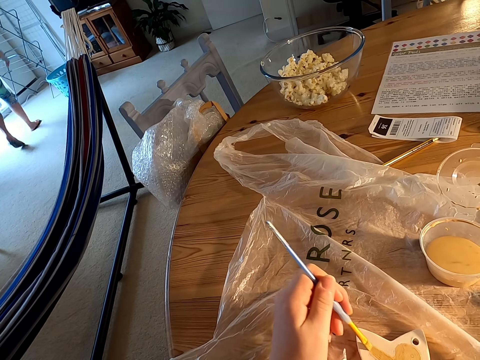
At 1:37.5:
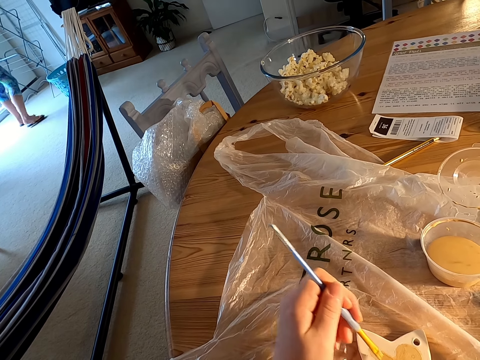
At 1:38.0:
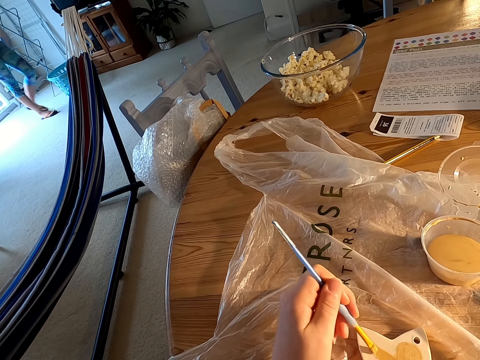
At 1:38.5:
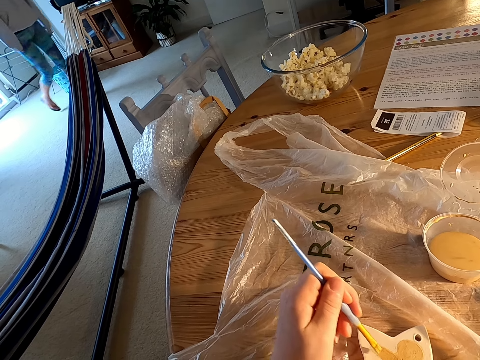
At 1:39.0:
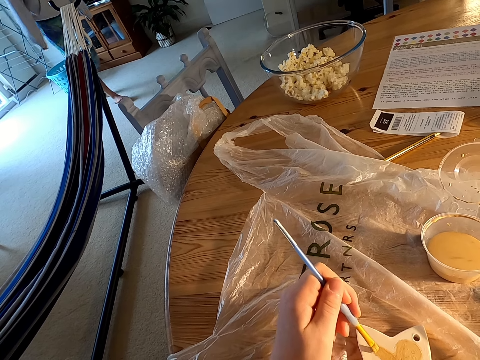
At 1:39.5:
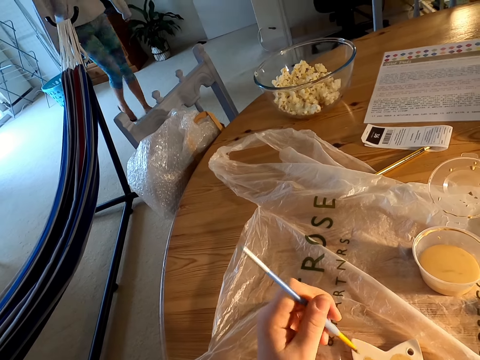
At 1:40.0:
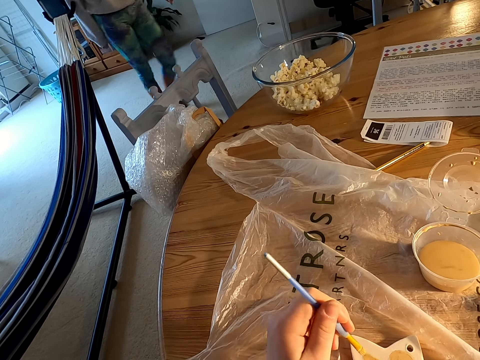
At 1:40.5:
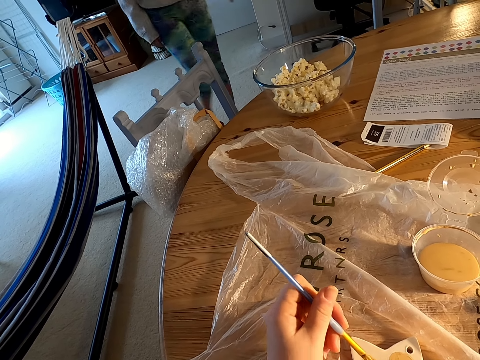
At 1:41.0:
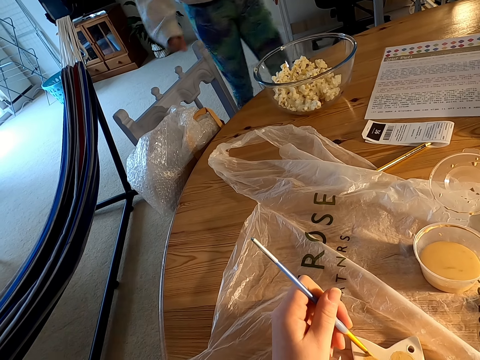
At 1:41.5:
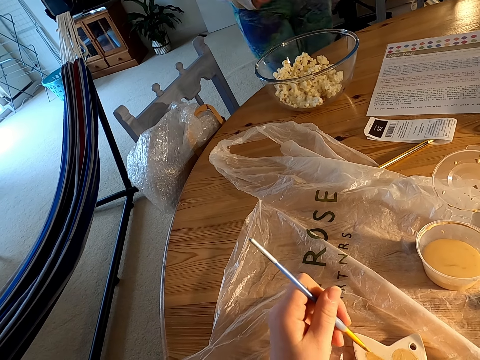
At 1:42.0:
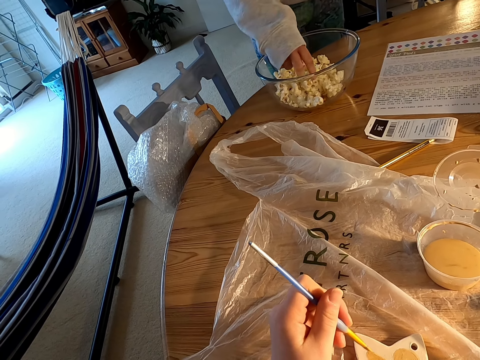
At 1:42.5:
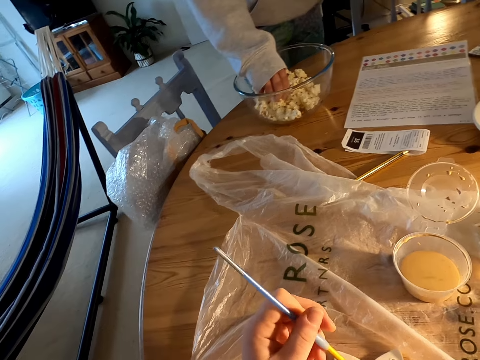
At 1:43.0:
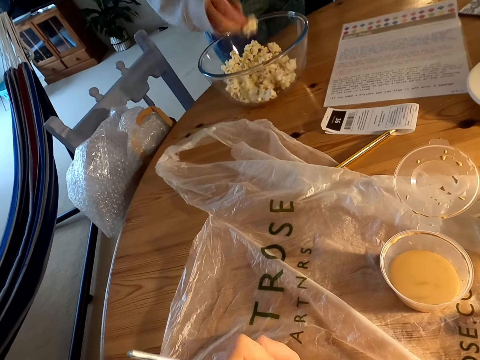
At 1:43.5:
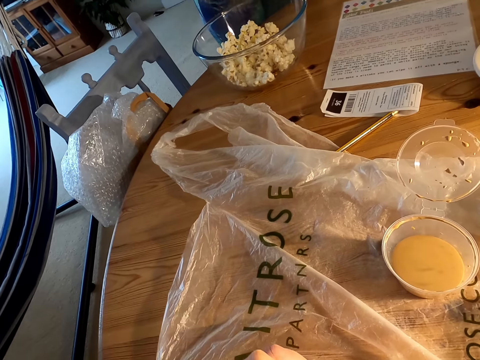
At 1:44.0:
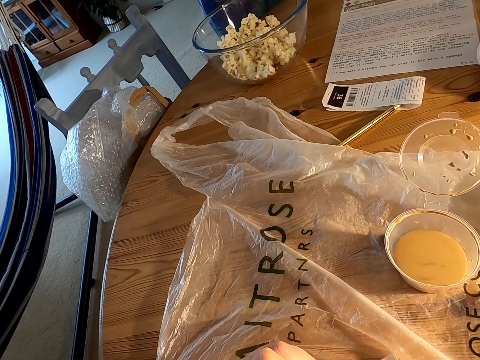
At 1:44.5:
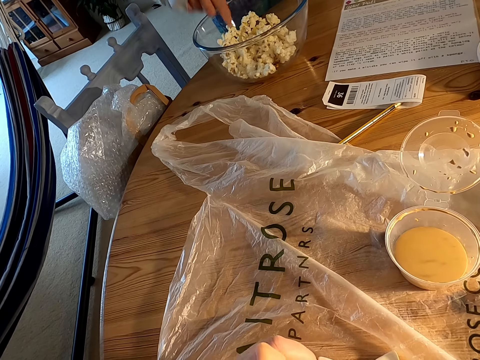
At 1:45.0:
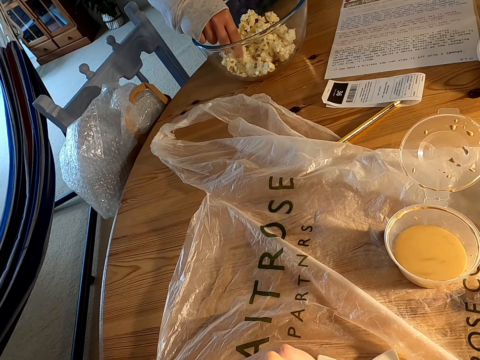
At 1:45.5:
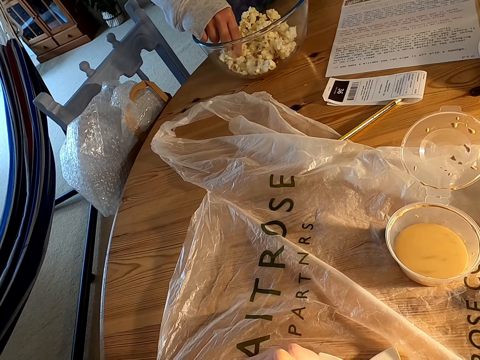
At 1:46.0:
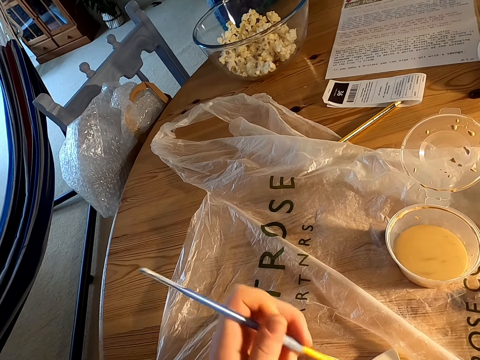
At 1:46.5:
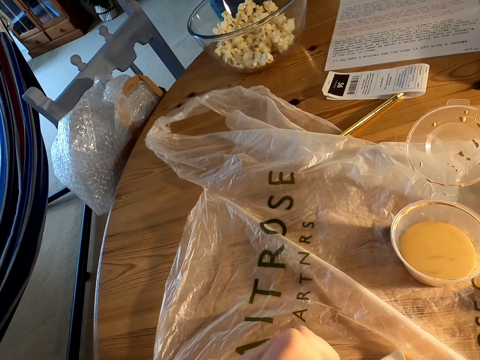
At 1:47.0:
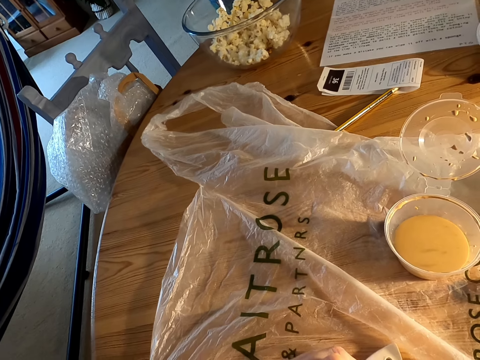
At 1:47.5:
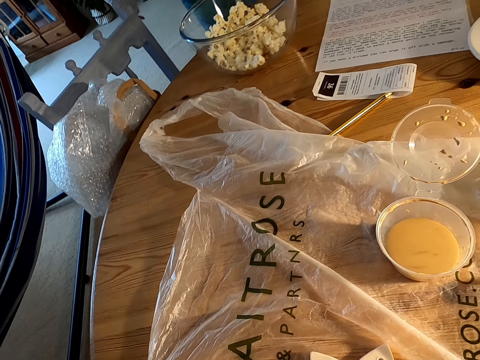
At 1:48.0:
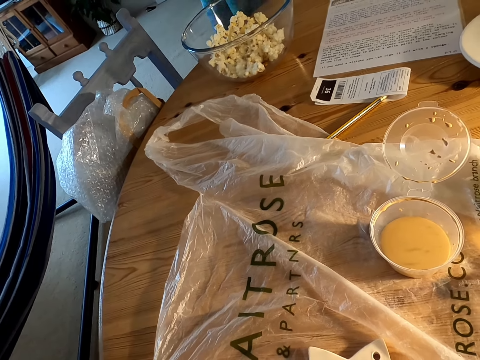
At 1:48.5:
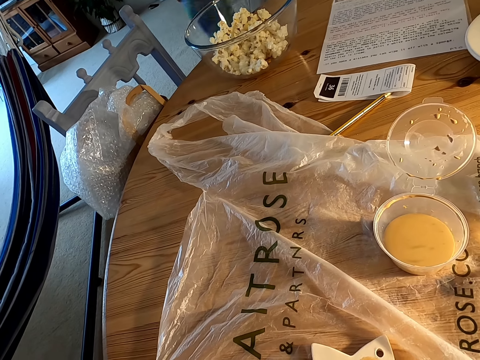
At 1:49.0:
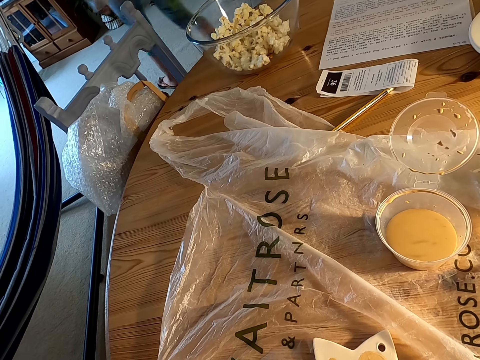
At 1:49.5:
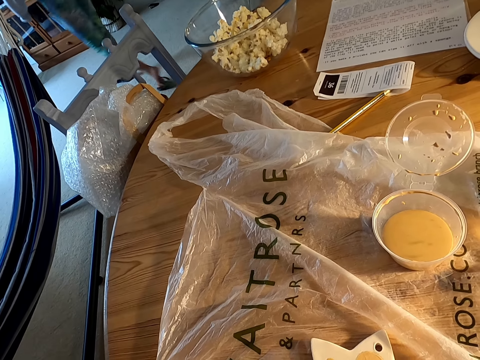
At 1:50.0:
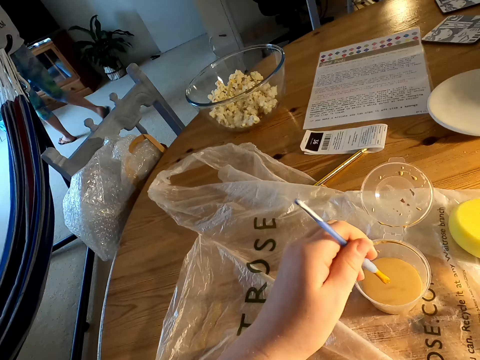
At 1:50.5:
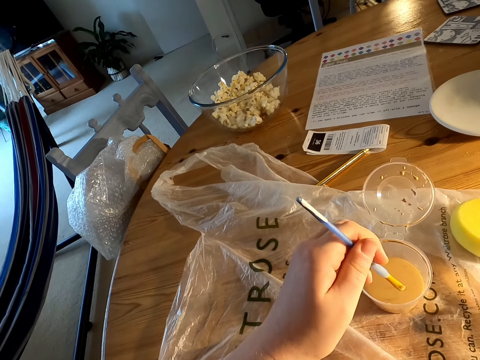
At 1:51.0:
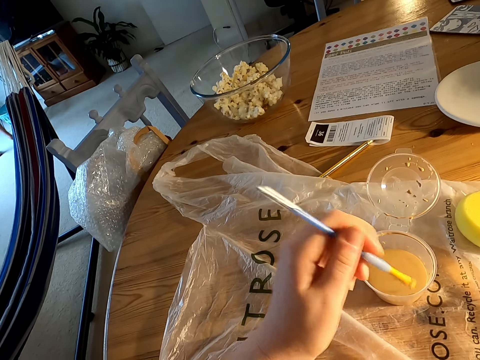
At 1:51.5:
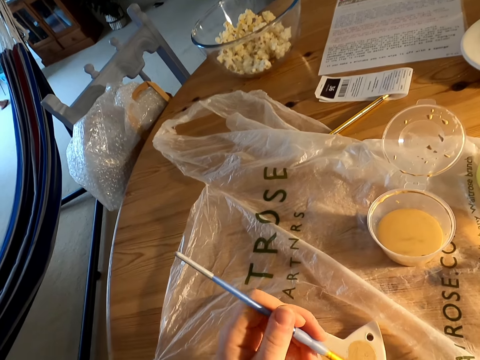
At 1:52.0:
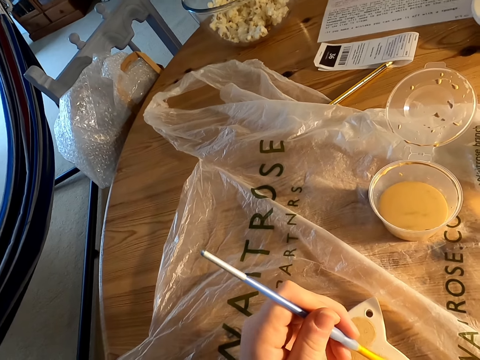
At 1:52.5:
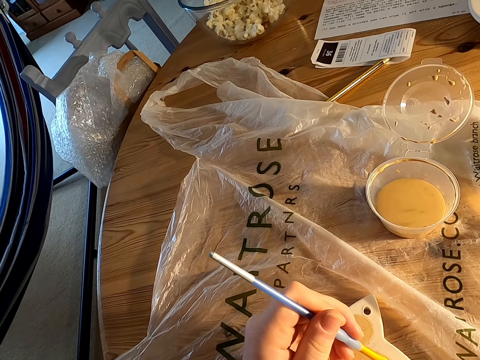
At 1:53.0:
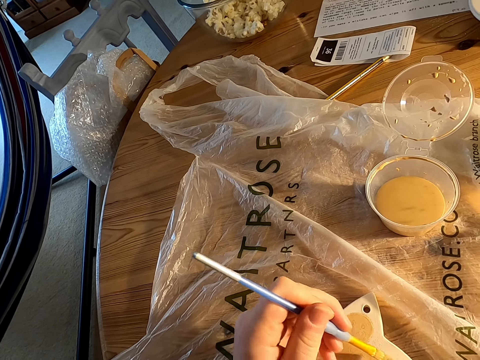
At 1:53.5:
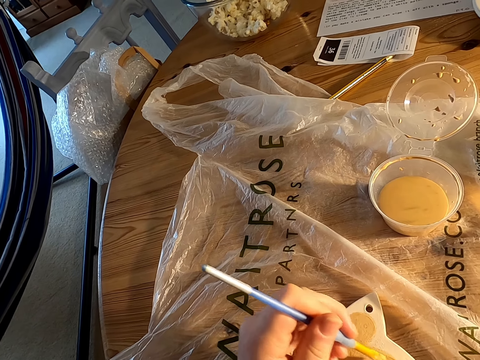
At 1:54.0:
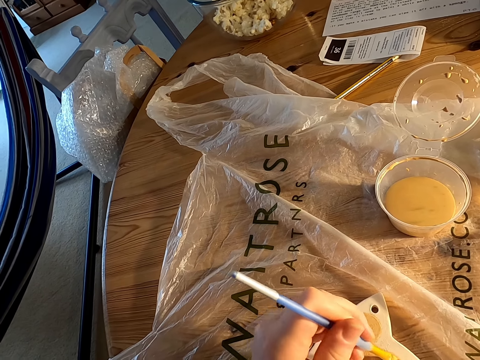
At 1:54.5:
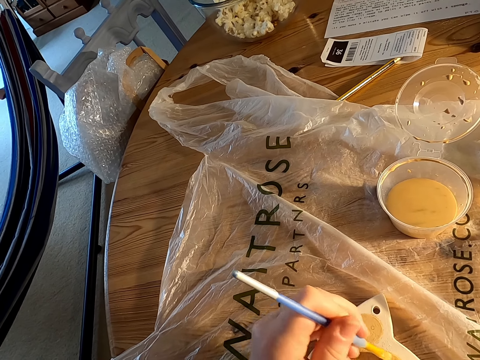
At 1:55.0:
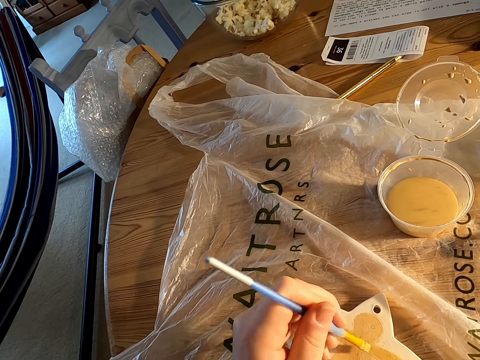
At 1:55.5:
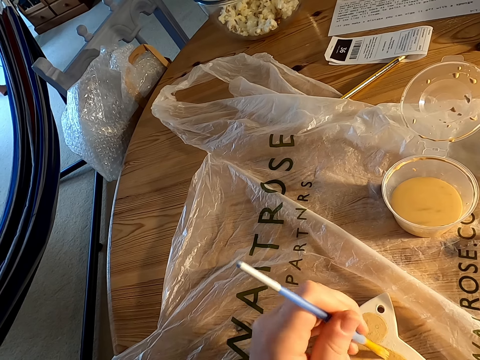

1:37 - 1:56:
A woman eats the popcorn on the glass bowl on the table. The woman walks on the floor. The camera wearer paints something on the table with a brush.

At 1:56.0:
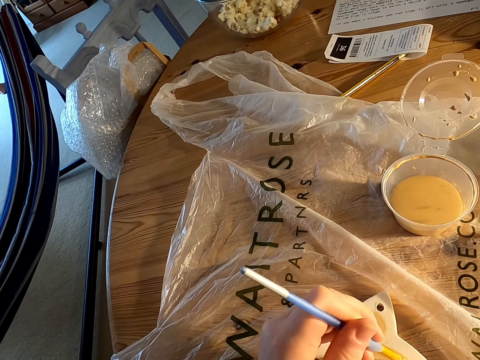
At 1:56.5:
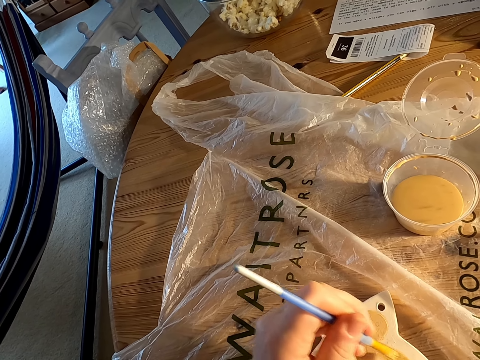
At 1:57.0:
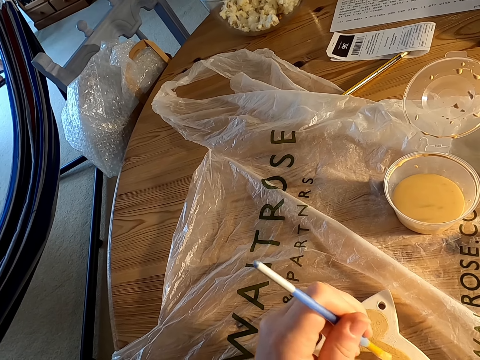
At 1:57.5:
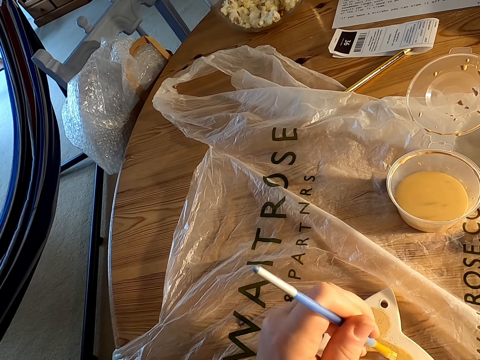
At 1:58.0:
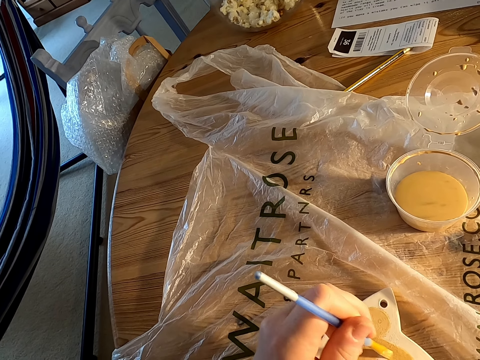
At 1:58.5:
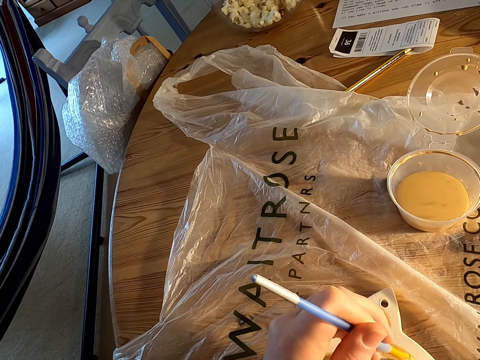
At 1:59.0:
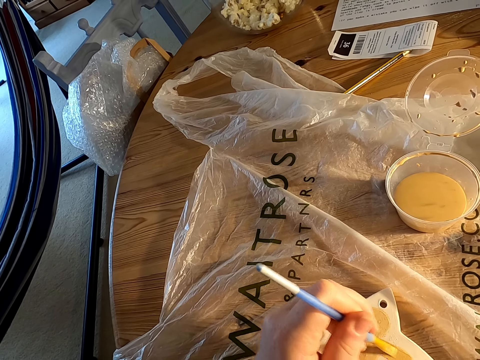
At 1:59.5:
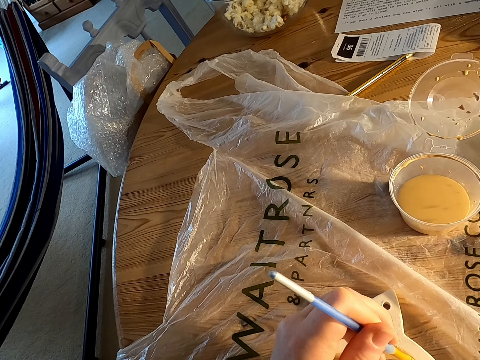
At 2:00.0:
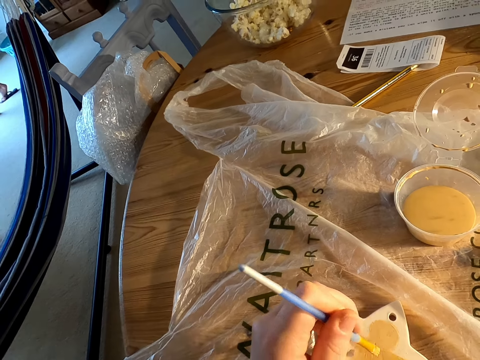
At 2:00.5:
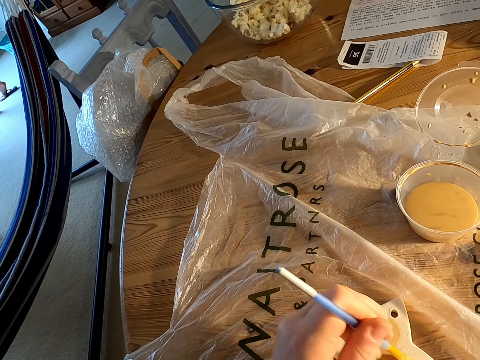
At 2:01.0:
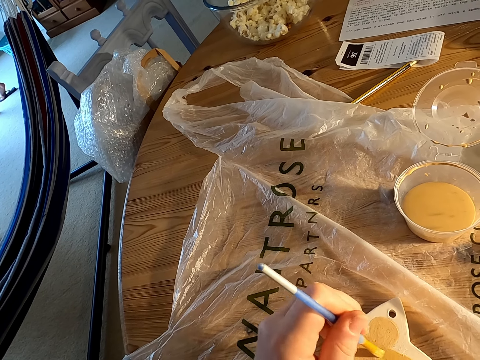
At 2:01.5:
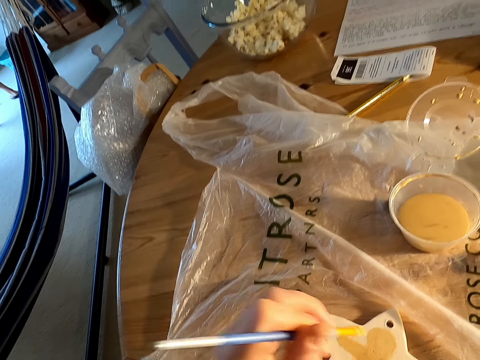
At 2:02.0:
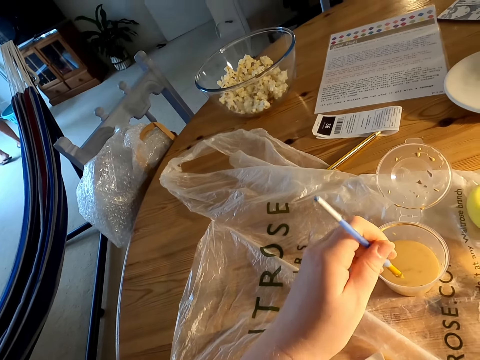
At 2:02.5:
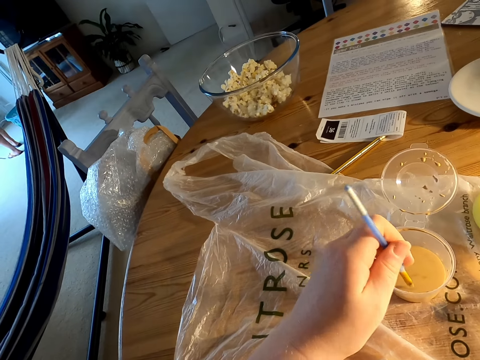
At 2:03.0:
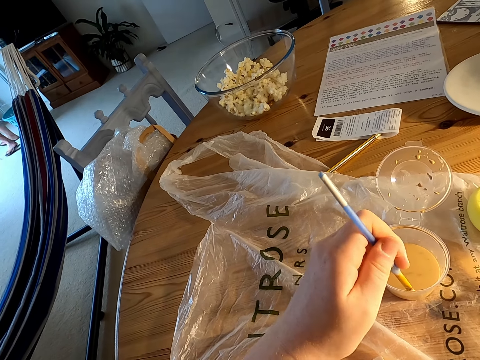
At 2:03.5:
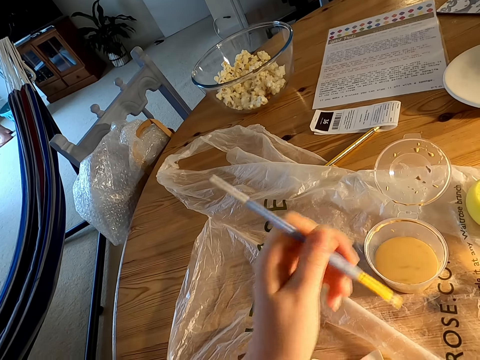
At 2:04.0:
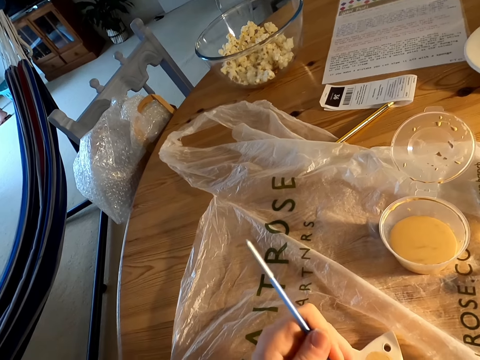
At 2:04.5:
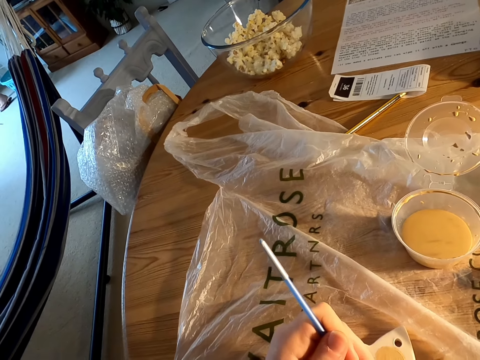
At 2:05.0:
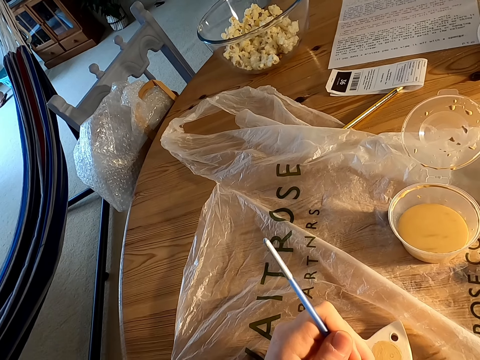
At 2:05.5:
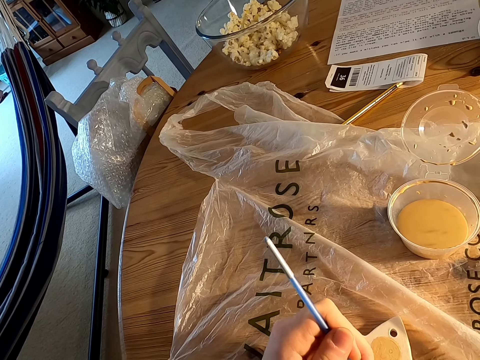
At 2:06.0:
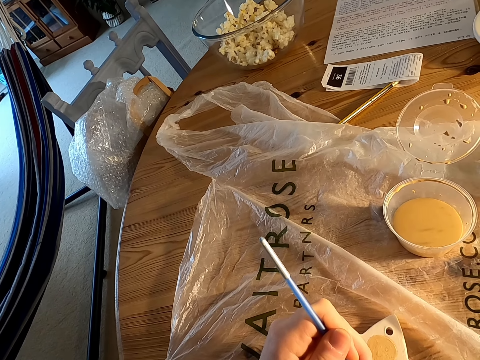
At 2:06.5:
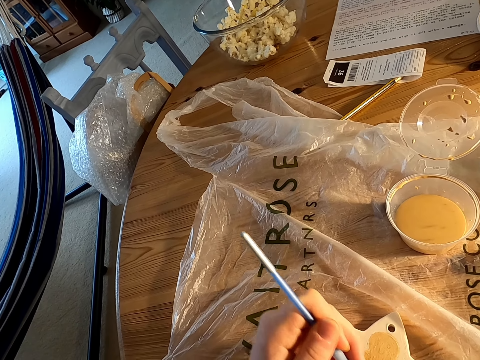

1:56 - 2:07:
The camera wearer dips paint in the can on the table with a brush. They paint something on the table with a brush.
